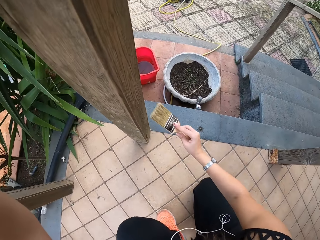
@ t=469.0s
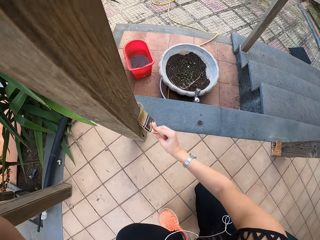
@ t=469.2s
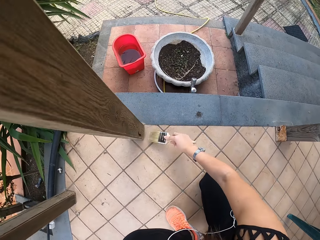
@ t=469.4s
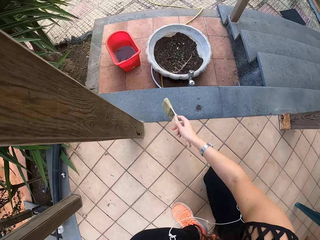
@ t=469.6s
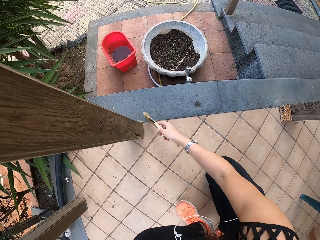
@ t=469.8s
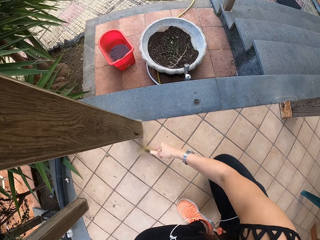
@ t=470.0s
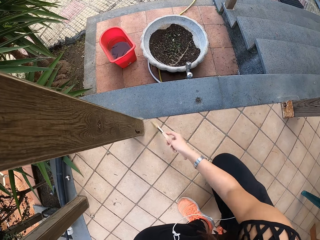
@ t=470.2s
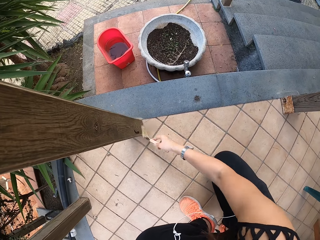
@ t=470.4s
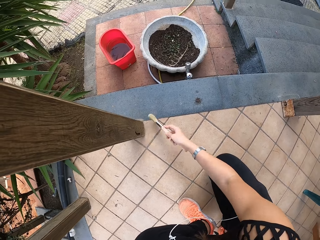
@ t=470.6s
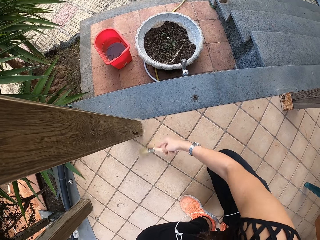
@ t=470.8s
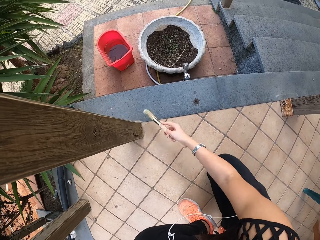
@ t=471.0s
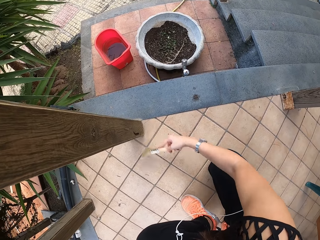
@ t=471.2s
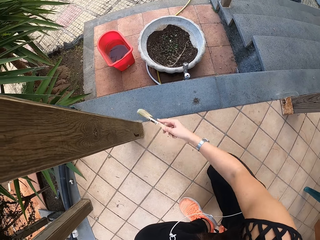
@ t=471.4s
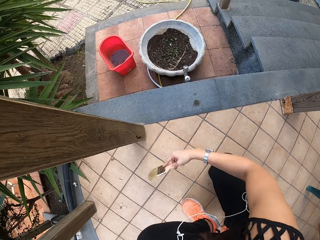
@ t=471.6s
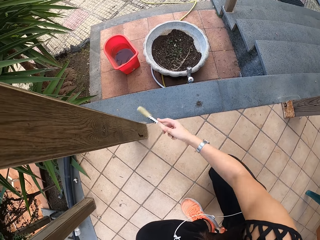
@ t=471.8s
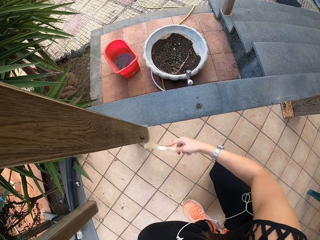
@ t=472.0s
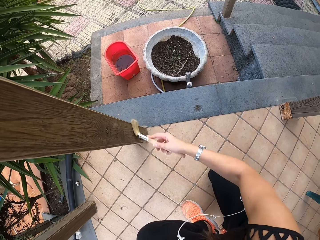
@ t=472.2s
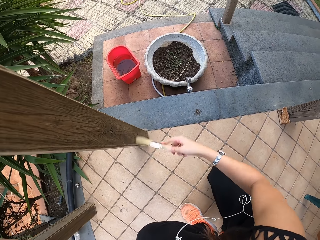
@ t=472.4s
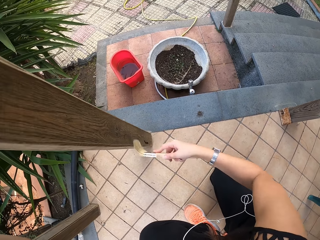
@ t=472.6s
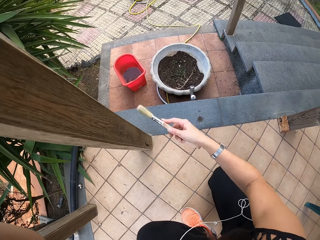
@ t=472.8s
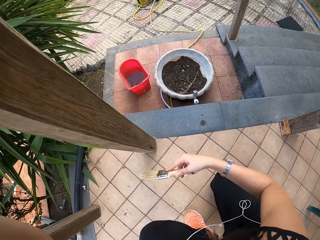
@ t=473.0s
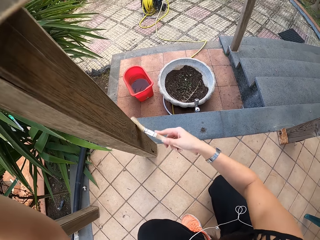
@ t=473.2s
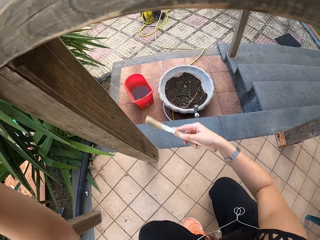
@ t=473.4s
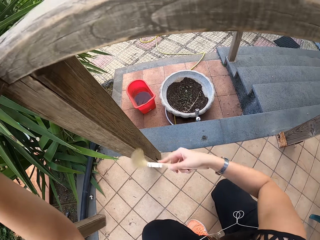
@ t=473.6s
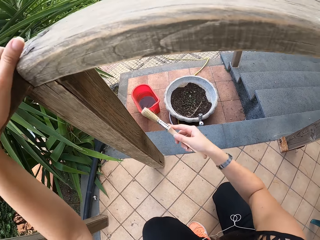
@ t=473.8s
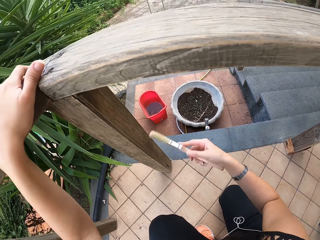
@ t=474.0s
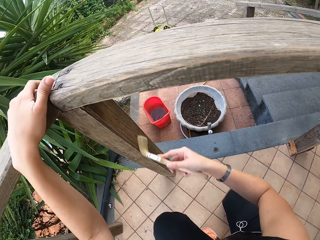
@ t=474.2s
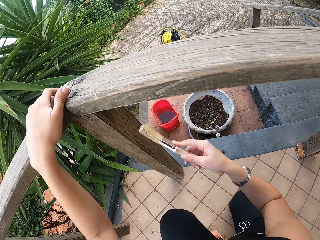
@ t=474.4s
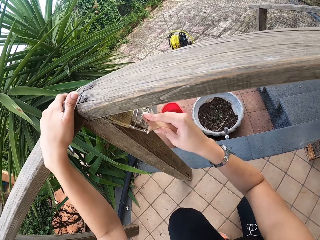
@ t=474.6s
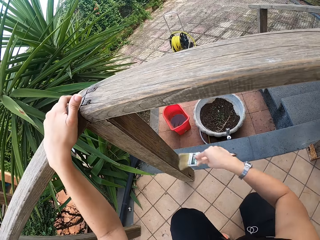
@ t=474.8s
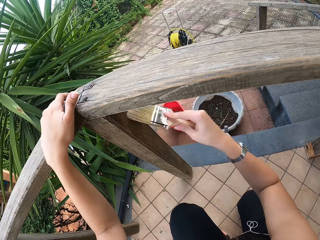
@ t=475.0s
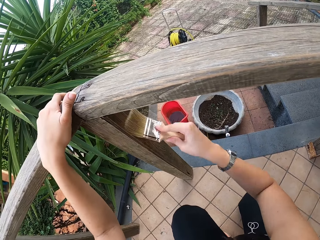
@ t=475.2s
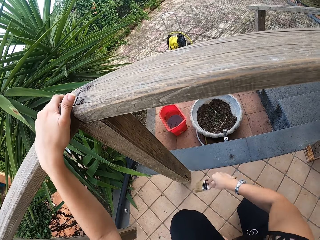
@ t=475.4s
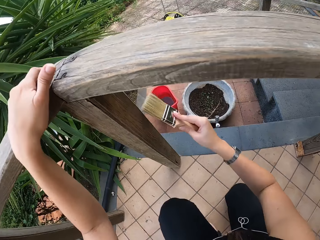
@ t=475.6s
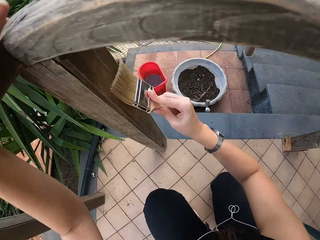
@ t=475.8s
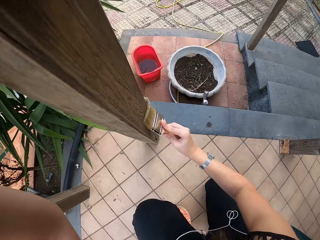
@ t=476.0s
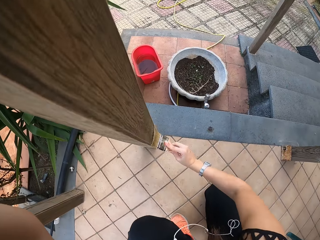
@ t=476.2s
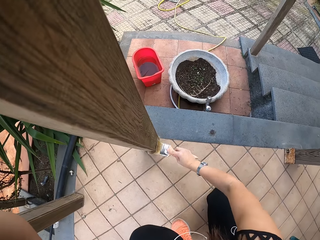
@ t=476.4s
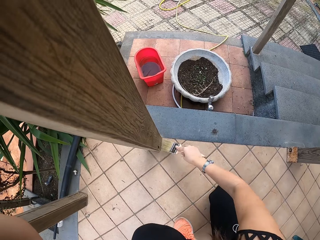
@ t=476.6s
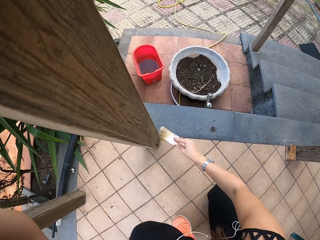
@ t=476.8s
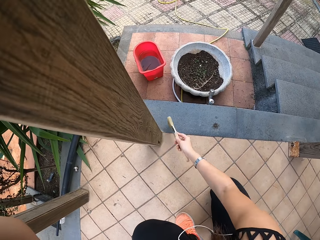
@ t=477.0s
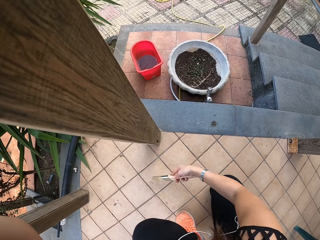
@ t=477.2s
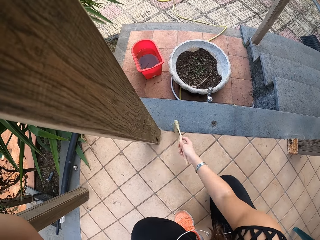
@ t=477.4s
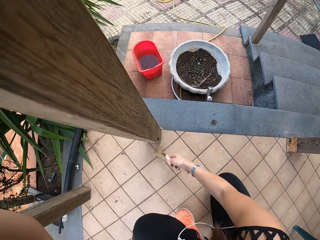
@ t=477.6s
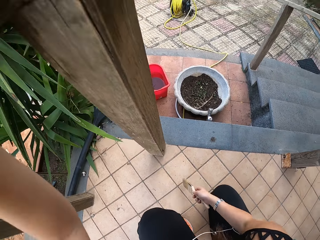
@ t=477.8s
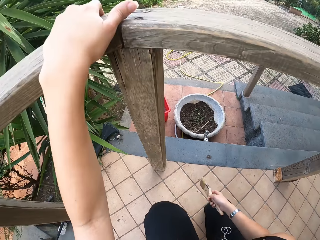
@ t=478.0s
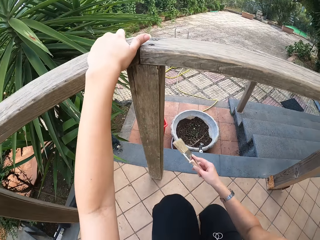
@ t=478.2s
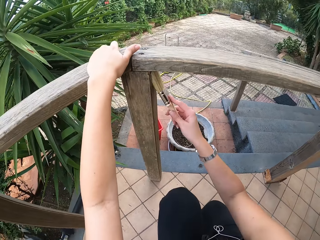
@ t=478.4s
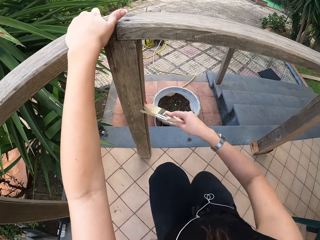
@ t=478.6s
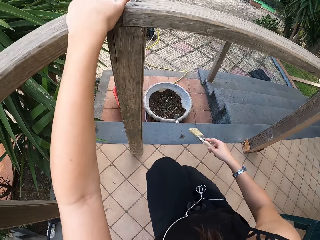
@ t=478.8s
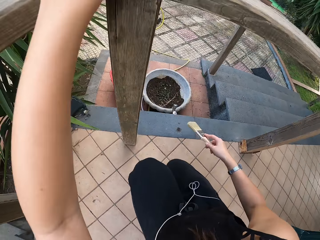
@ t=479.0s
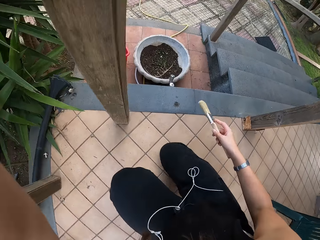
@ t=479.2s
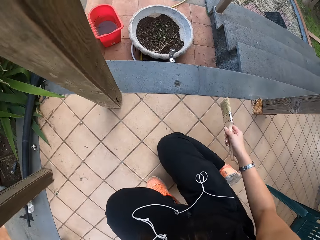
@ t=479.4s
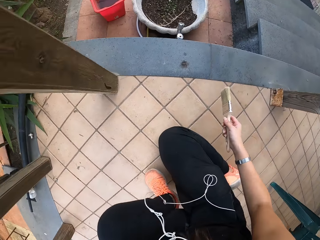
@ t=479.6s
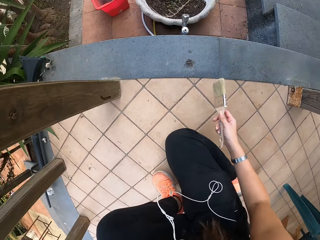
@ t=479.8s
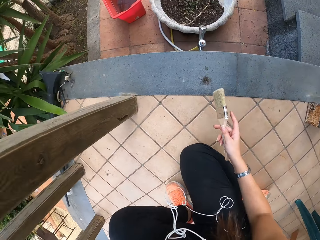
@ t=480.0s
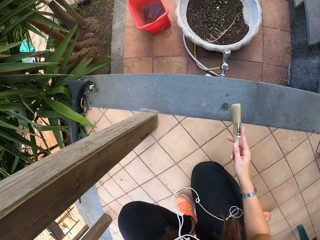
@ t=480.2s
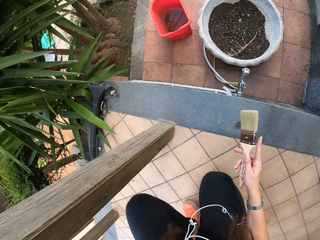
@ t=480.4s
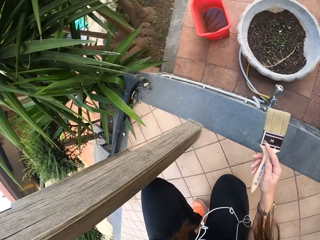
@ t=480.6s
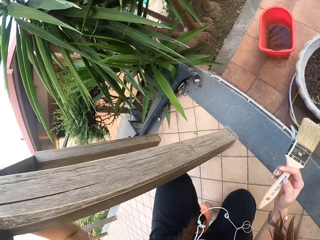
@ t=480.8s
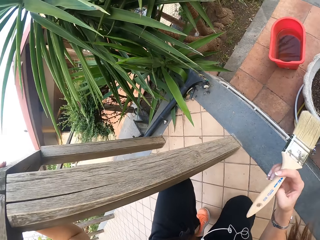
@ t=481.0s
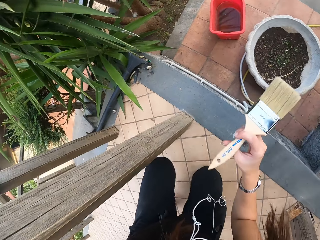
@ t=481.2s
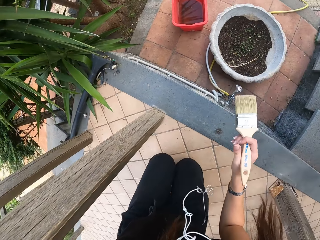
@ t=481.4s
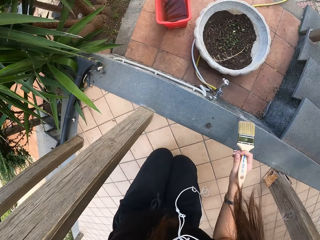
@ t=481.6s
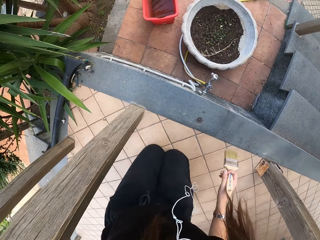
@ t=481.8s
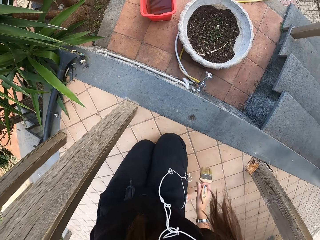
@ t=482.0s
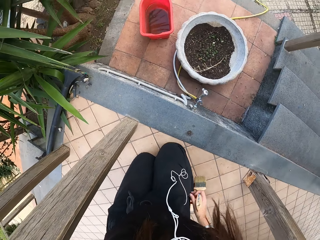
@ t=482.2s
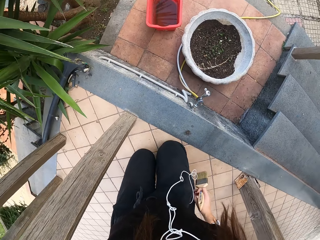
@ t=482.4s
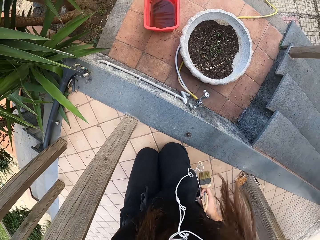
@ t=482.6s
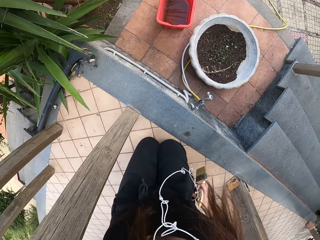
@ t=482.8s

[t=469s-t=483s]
The camera wearer kneels on the floor. They move.

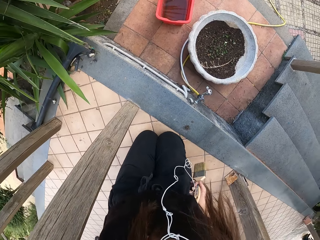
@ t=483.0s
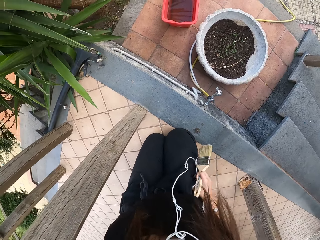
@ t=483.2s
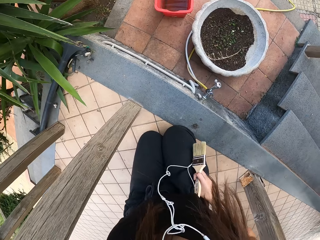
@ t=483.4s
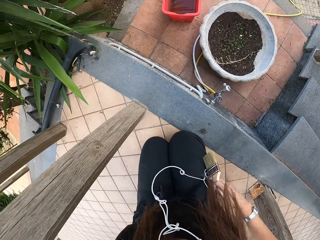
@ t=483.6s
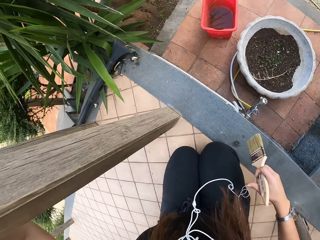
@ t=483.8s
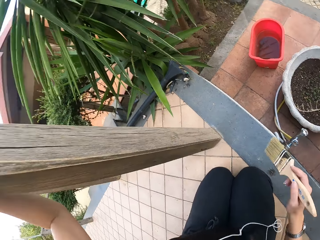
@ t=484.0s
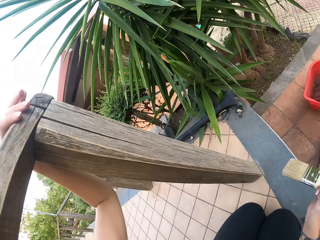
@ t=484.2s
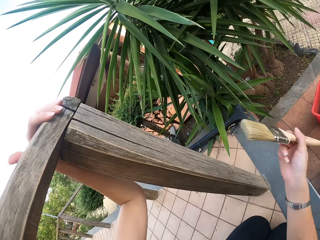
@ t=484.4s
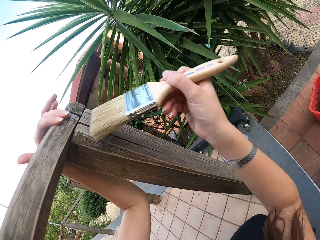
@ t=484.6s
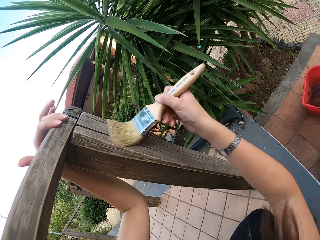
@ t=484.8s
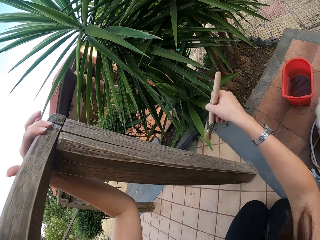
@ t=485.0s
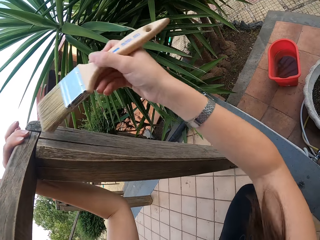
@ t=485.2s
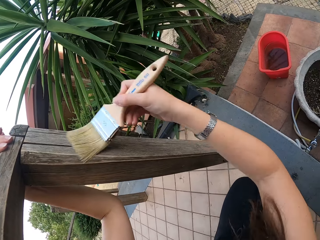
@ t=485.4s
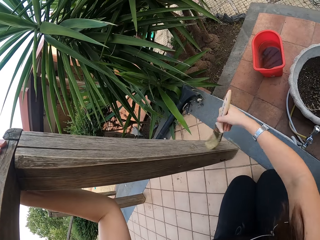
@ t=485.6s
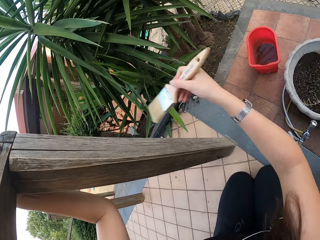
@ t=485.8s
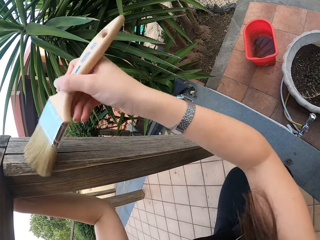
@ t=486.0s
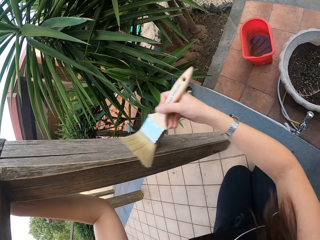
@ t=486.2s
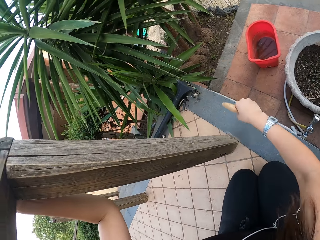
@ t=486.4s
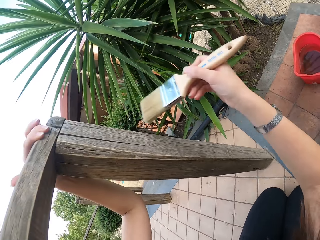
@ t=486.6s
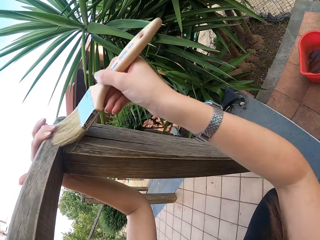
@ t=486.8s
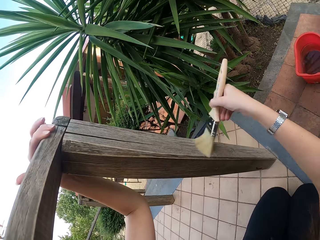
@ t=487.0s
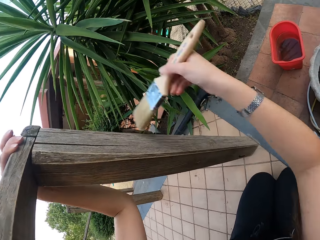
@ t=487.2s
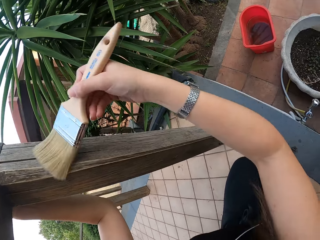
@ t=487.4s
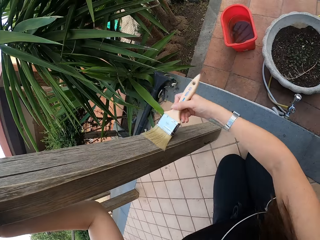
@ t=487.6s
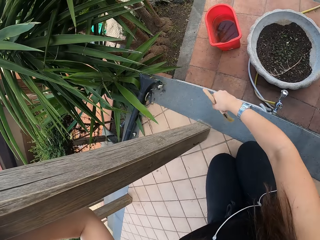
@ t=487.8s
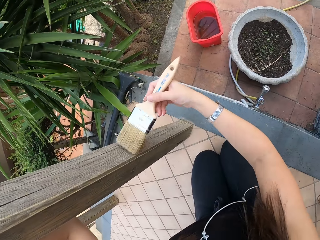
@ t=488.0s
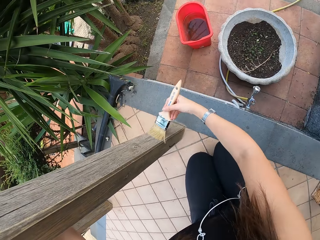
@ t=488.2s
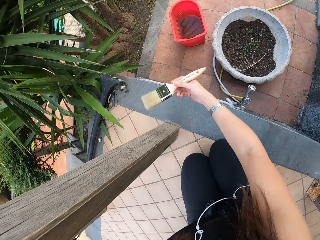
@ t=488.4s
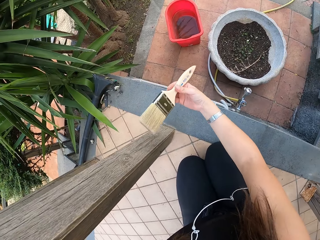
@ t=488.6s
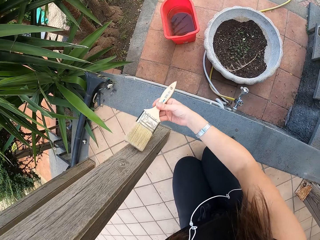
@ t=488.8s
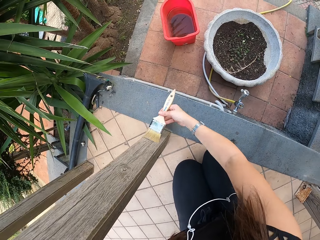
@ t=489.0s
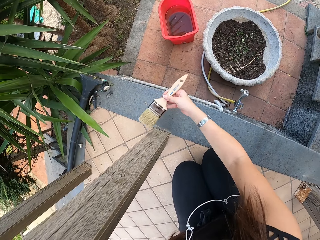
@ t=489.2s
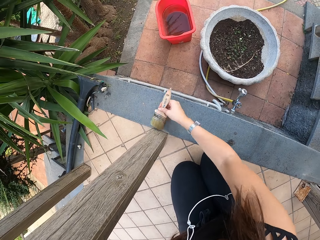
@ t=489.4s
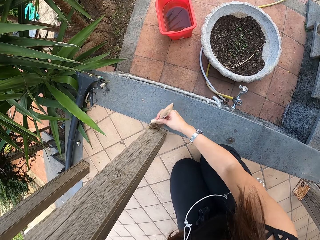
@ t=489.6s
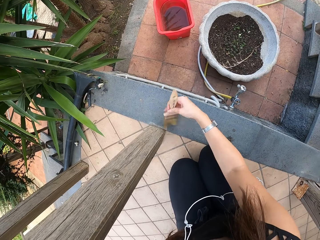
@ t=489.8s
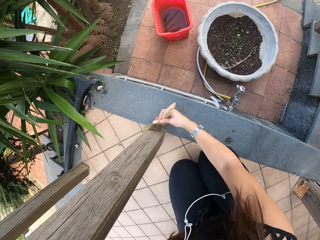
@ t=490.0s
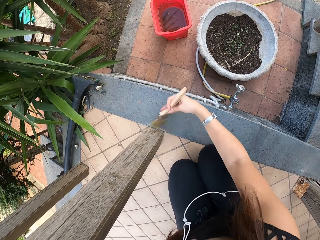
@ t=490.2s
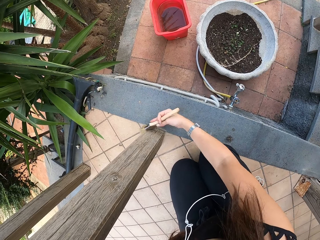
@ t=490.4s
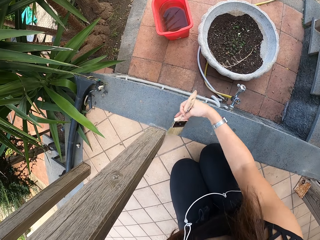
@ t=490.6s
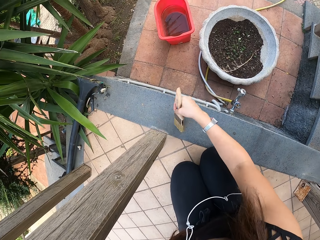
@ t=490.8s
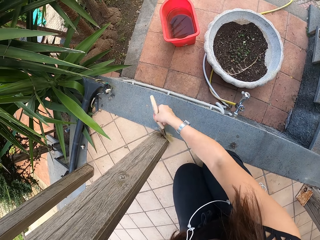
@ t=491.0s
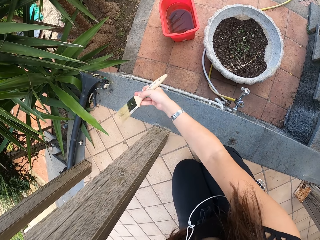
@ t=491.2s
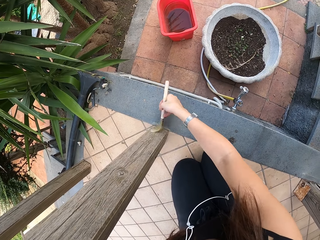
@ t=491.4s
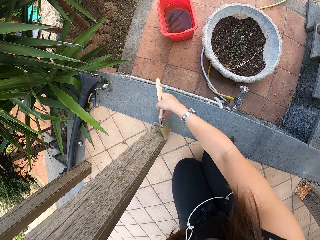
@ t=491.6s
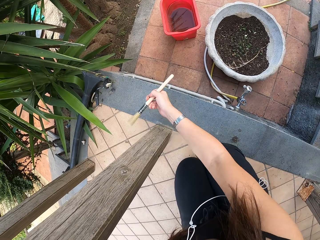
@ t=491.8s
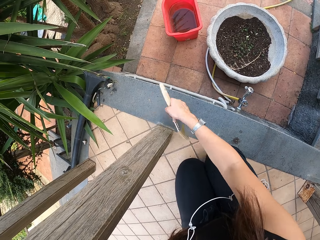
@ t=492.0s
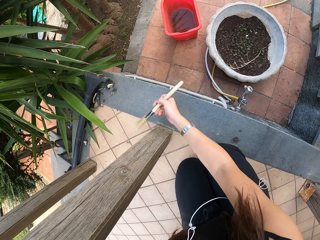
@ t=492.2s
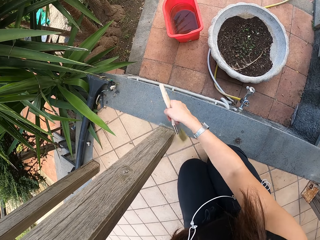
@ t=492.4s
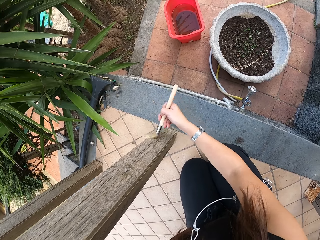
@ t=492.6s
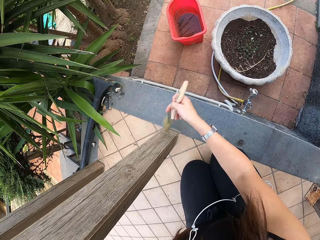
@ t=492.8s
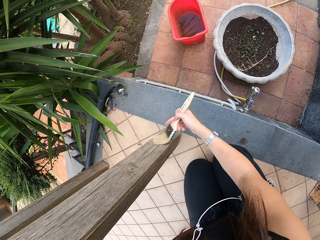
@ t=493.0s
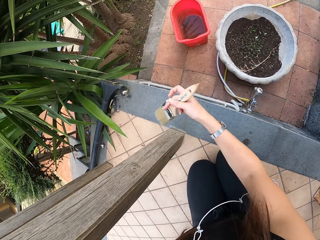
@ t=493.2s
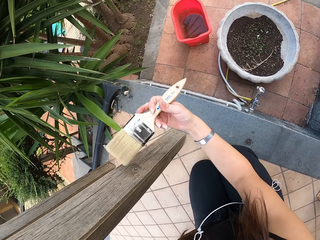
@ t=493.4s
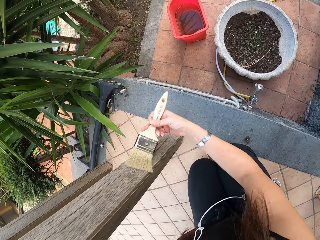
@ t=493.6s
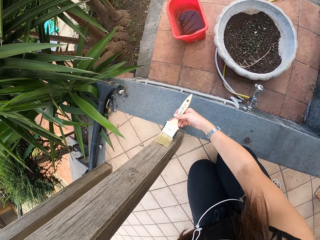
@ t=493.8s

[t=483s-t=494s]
The camera wearer brushes the wood with the paint brush.
